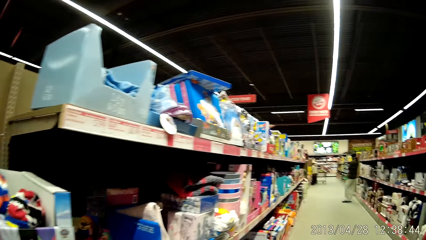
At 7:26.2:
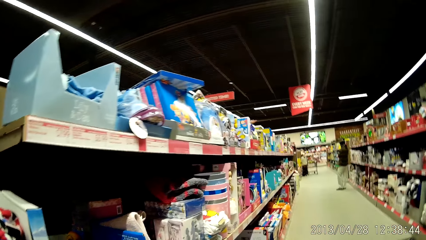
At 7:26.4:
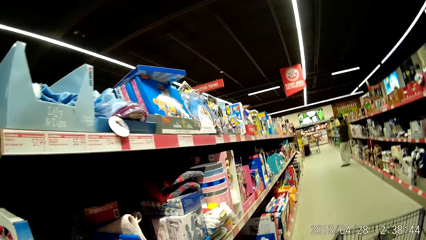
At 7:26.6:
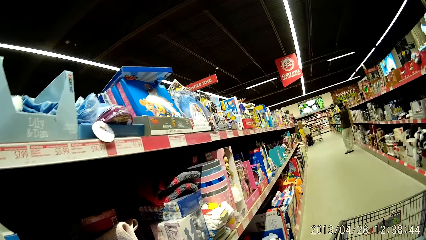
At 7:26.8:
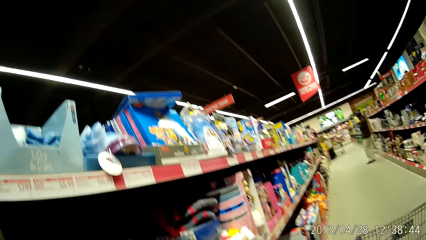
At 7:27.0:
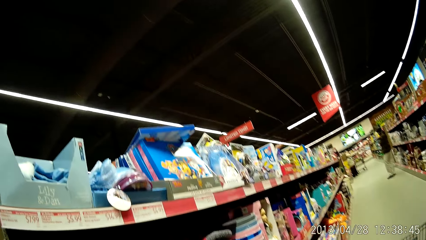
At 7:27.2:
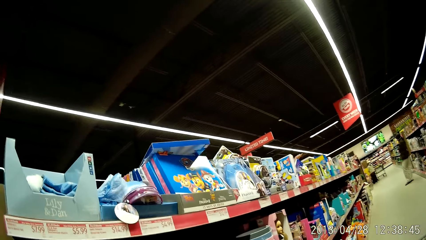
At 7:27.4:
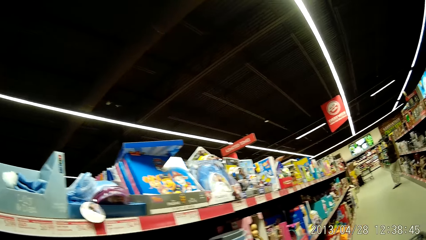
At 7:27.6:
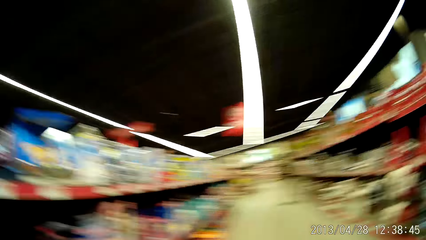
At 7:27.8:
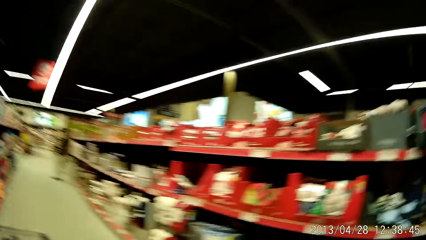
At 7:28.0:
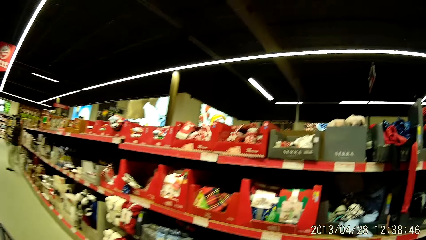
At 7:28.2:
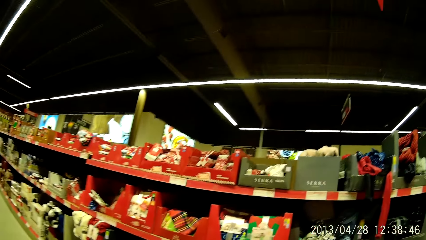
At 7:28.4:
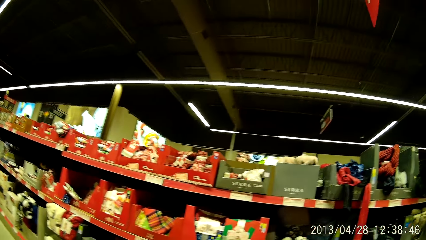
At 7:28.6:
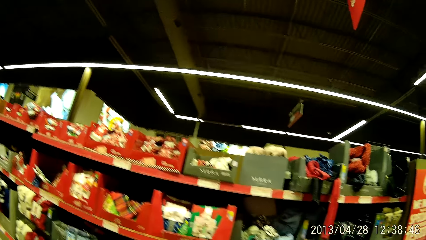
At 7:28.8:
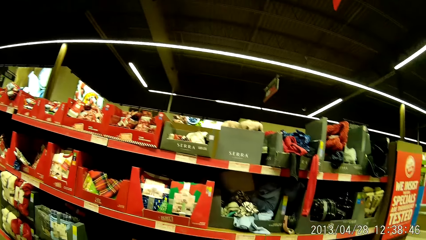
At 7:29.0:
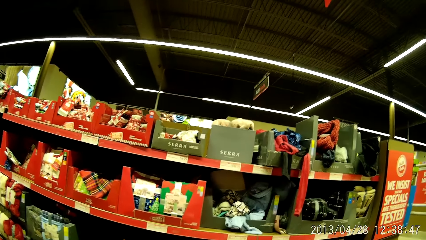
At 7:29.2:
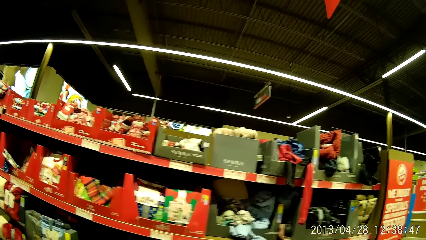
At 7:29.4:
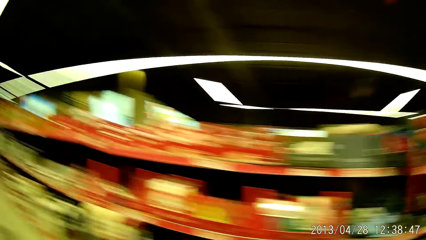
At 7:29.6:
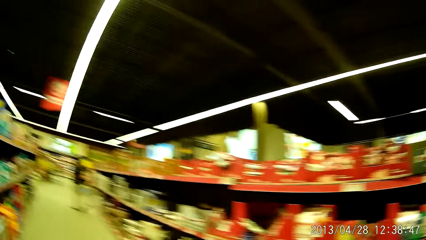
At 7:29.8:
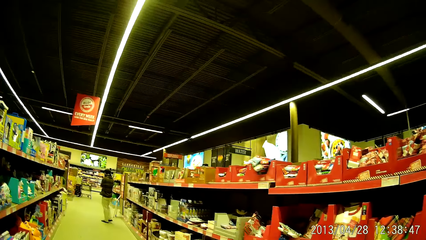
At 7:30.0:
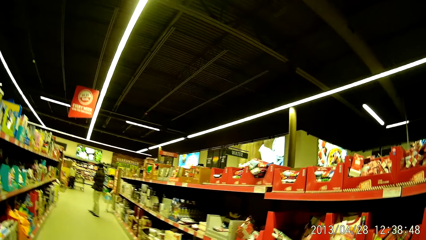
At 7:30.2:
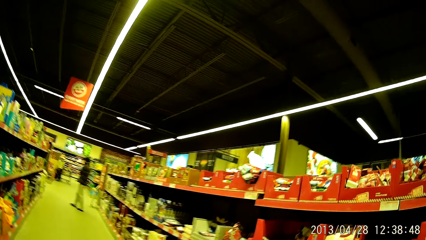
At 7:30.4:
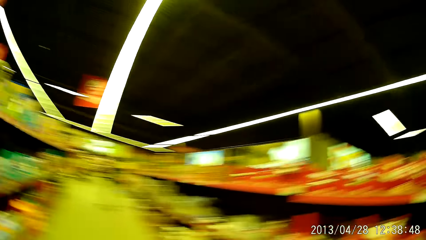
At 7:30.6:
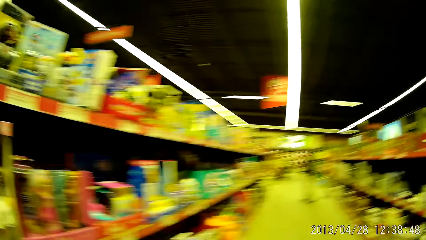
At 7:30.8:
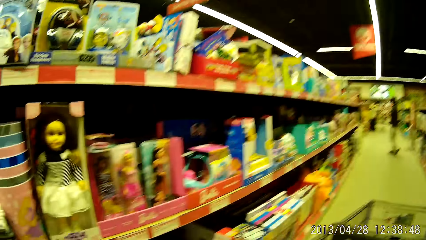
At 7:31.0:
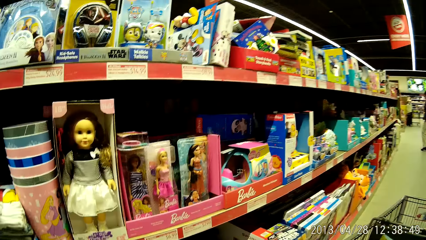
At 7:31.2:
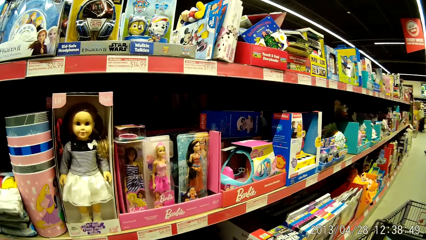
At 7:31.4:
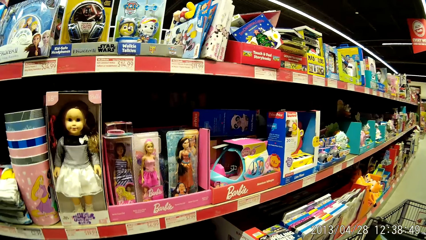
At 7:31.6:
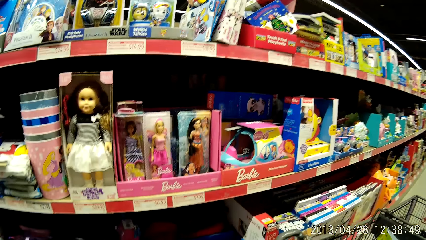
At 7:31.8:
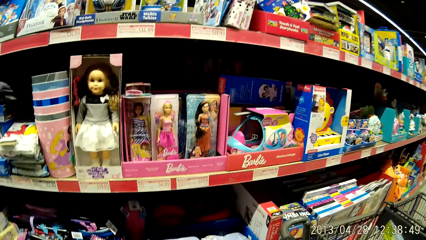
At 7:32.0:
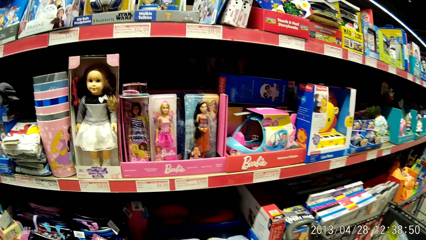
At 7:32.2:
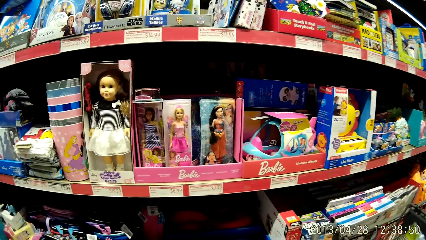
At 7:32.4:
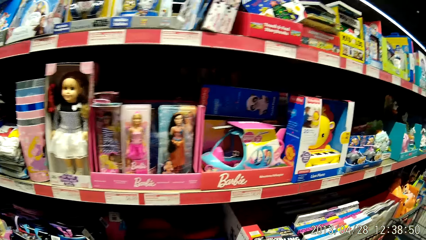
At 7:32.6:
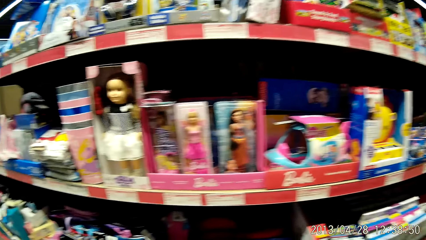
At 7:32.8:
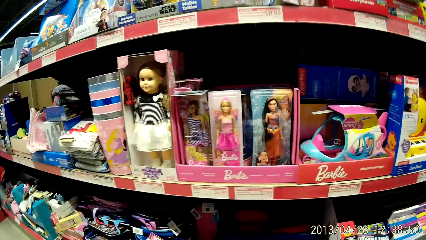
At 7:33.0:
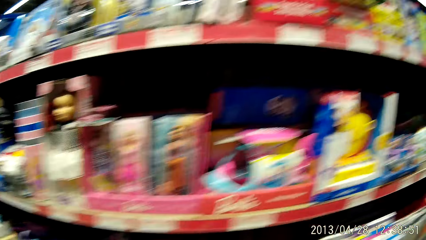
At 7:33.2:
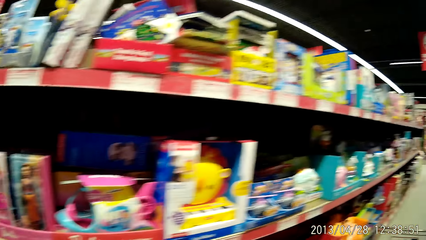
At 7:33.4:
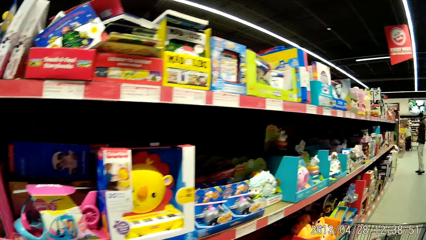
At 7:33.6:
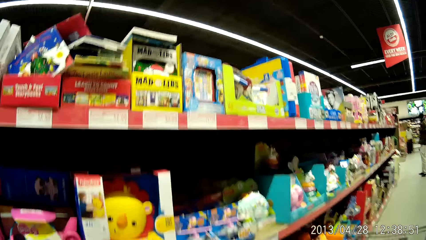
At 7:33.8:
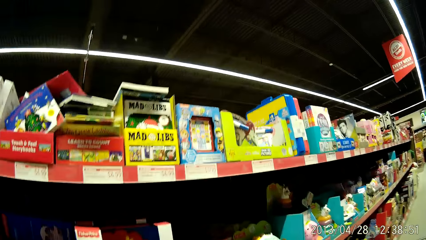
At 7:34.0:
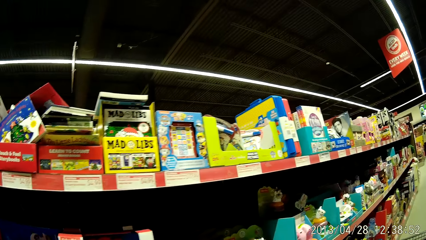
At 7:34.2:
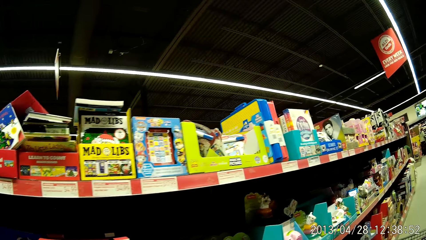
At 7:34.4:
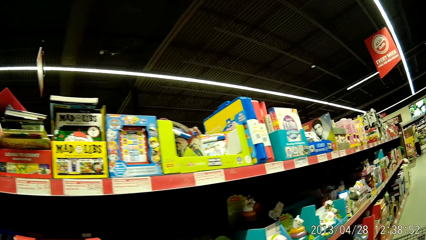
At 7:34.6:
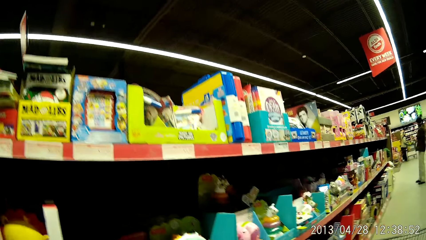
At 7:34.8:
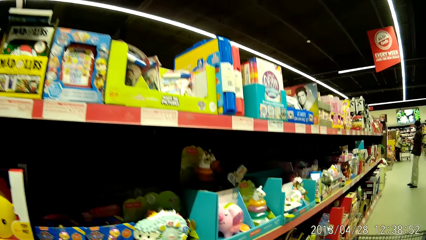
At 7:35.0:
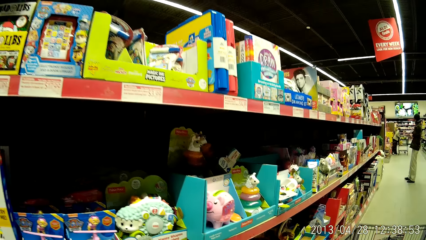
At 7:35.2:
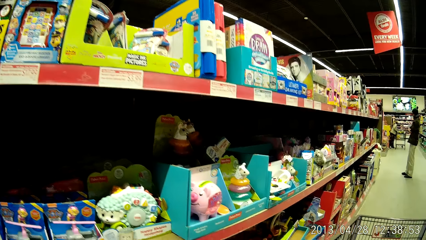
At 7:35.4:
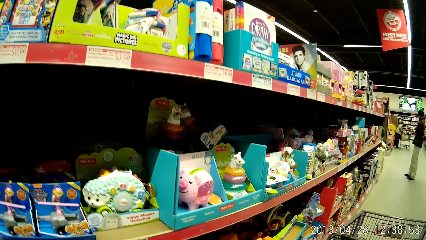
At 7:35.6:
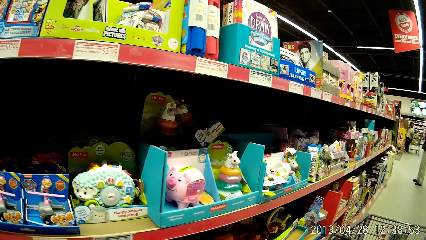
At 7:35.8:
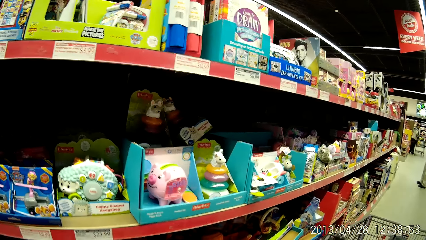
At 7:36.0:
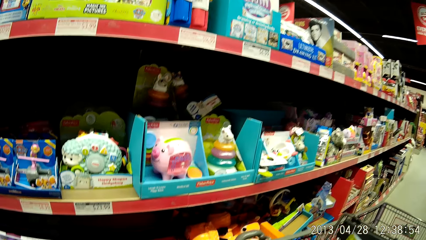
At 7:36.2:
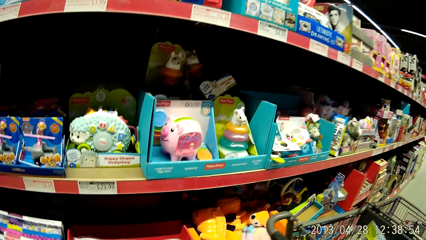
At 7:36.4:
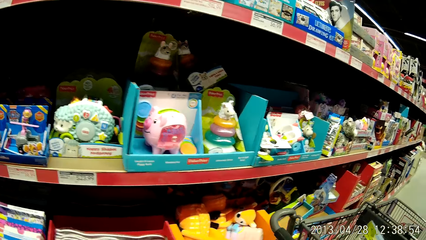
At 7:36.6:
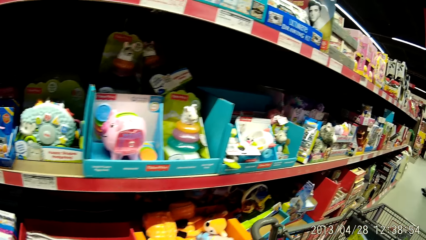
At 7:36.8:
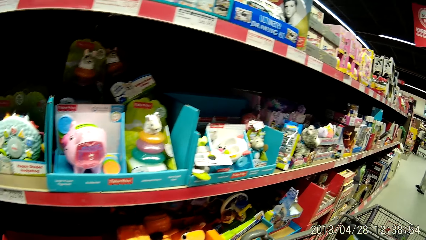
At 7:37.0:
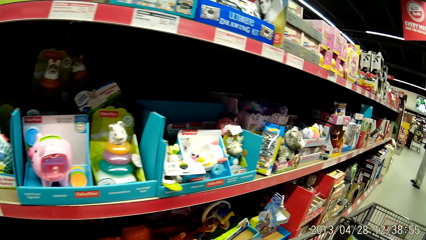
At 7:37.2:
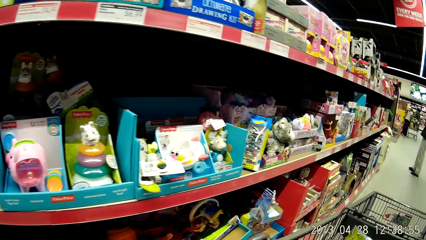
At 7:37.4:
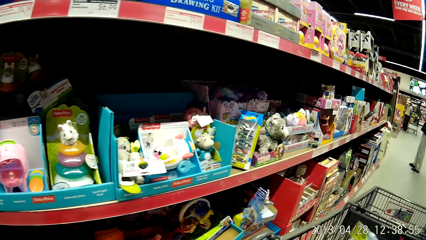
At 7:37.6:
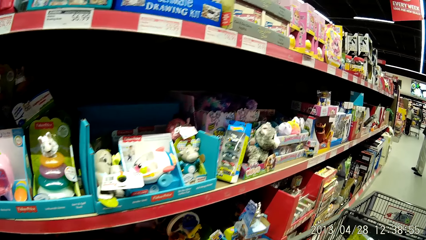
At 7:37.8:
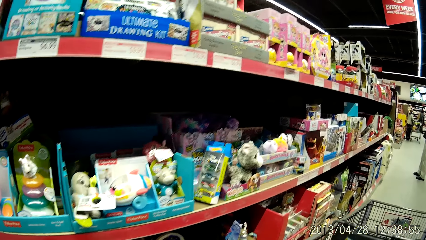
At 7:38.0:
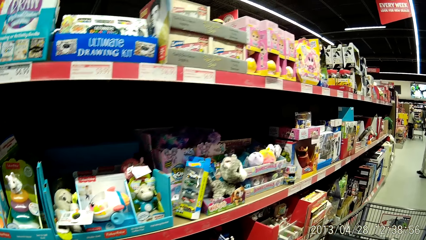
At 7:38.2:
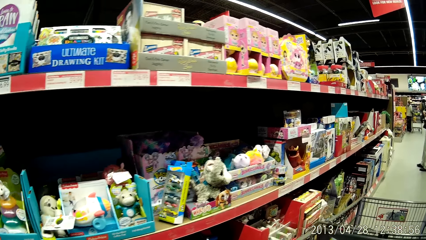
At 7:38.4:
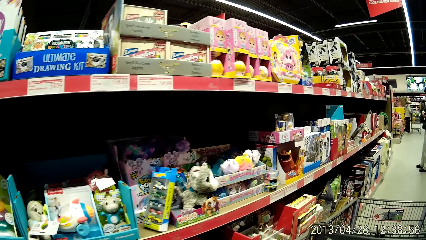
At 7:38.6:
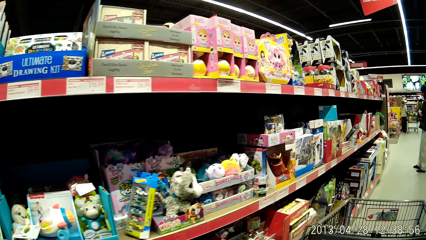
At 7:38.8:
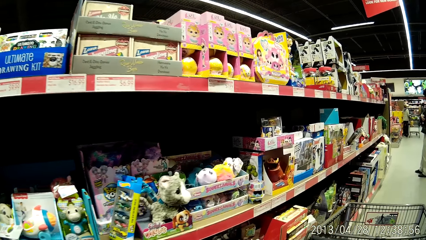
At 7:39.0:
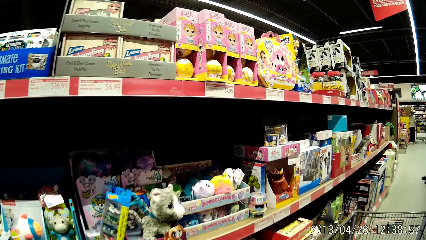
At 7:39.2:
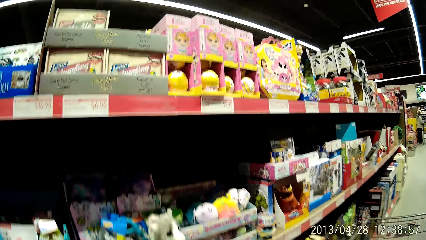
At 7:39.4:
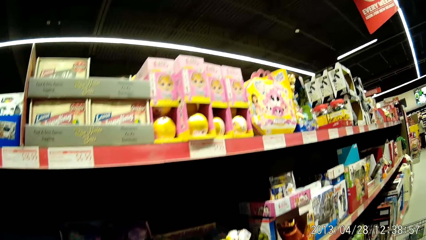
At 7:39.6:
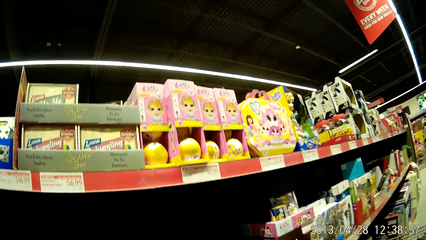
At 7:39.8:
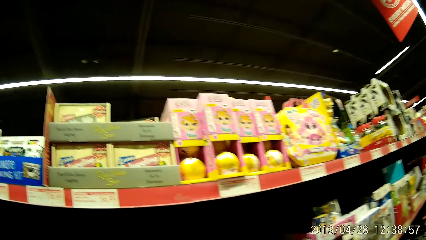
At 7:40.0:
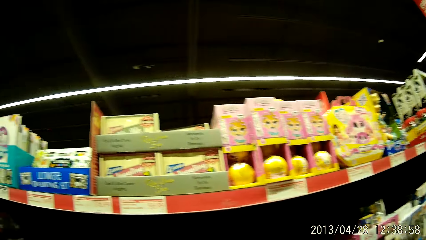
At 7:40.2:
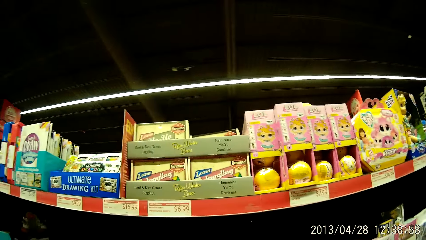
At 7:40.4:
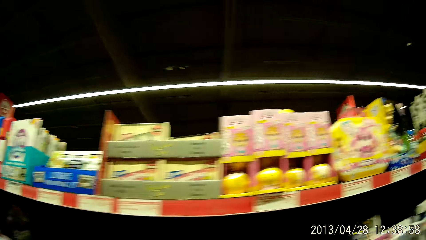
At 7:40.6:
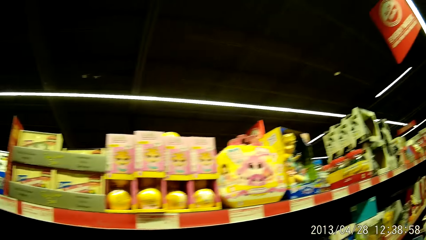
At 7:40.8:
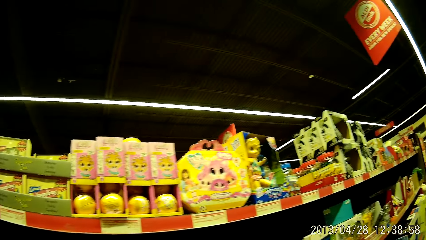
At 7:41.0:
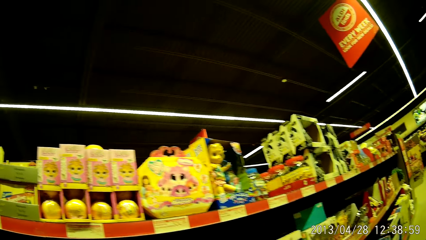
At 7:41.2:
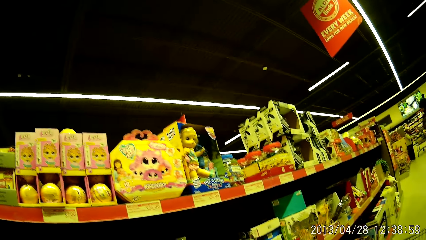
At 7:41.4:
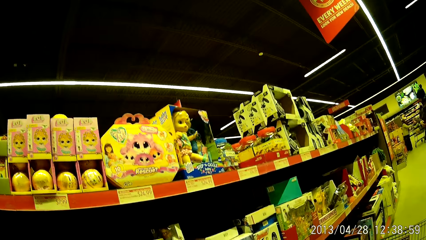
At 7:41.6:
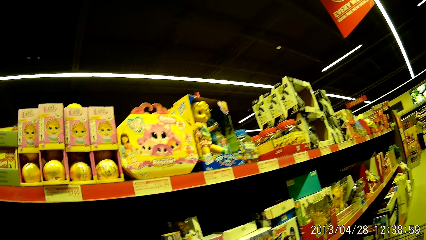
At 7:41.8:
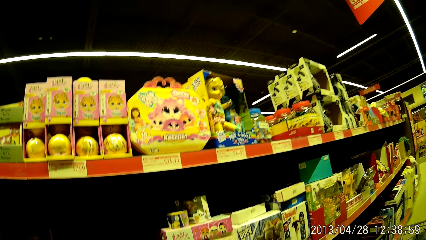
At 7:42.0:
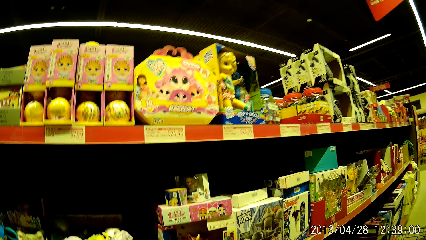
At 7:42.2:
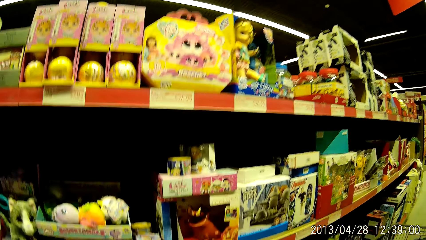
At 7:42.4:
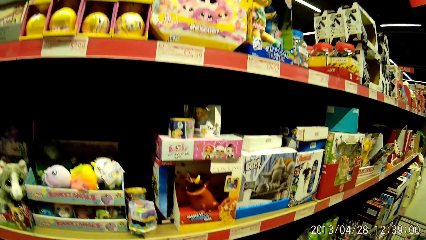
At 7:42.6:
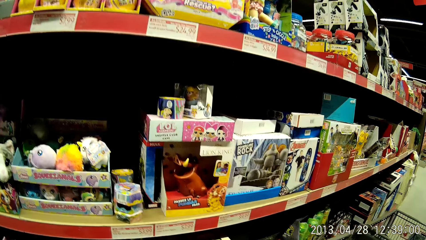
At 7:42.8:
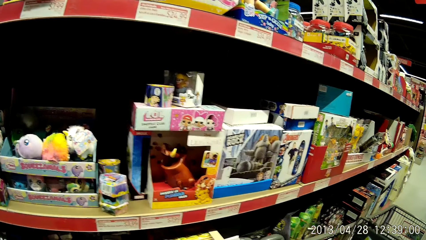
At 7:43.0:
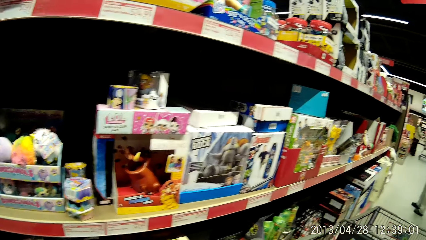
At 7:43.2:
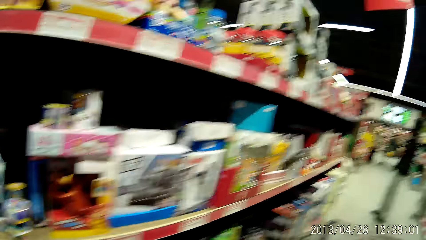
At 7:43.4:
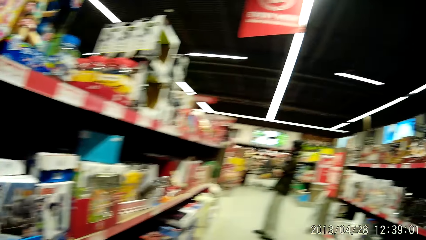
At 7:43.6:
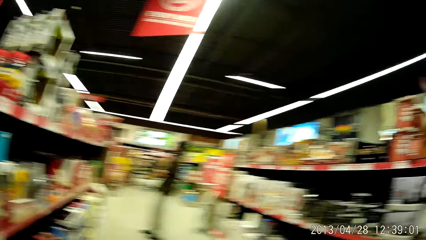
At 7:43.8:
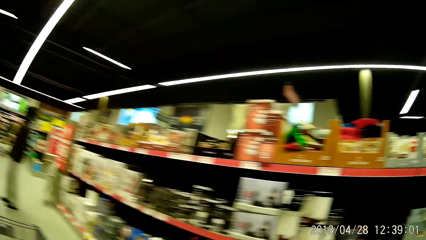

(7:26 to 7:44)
The camera wearer moves along some grocery stands. They look at the cloths on the shelves. They look around the shelves. They look at the dolls on the shelves. They walk around the supermarket. They look at the dolls on the shelves.
